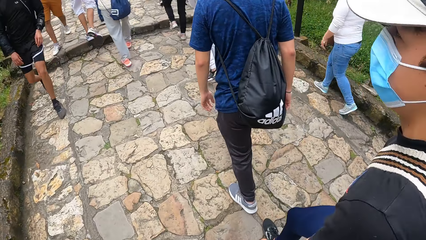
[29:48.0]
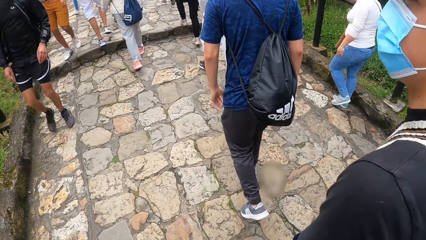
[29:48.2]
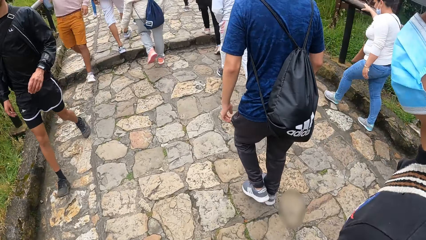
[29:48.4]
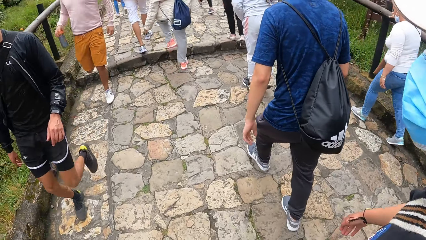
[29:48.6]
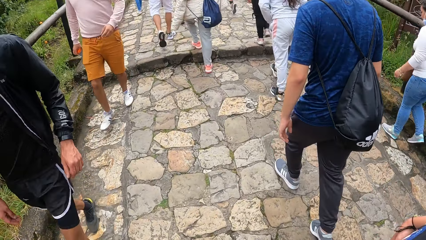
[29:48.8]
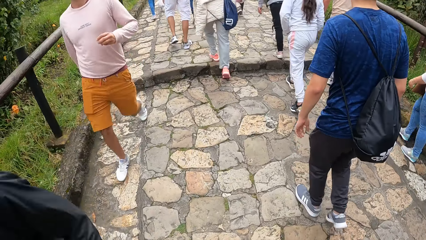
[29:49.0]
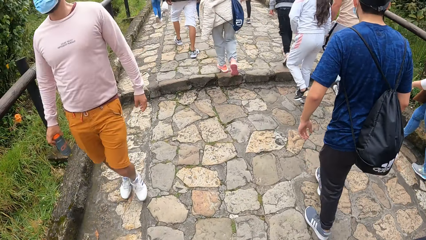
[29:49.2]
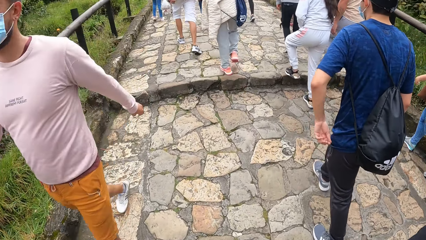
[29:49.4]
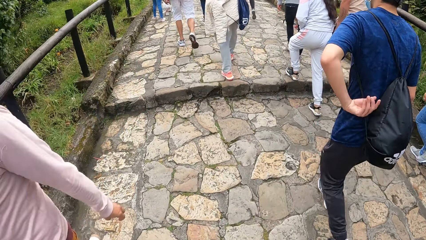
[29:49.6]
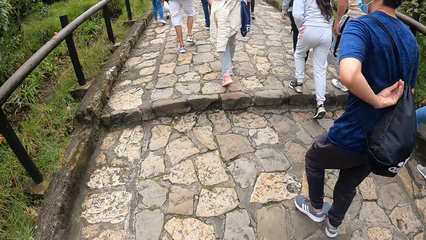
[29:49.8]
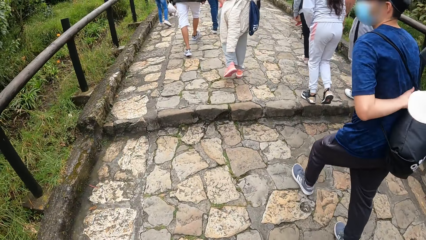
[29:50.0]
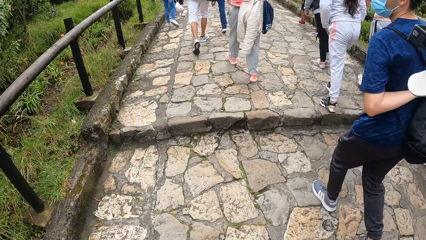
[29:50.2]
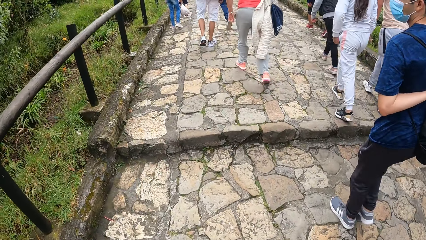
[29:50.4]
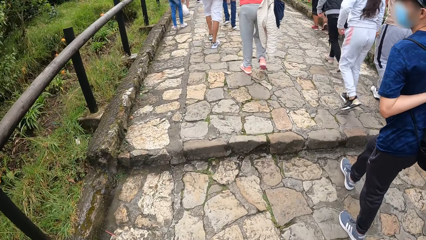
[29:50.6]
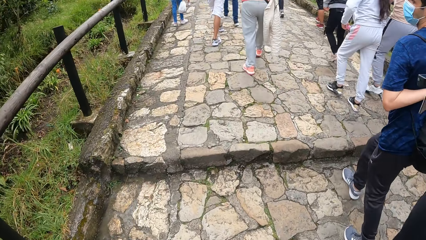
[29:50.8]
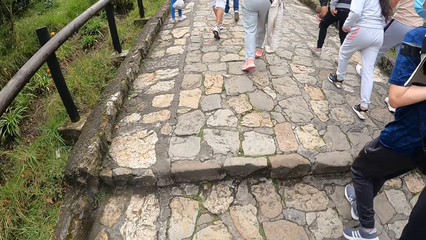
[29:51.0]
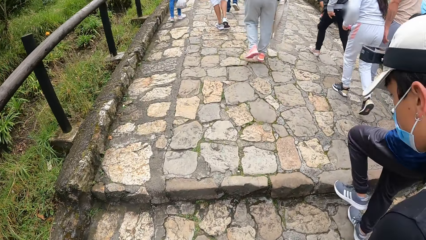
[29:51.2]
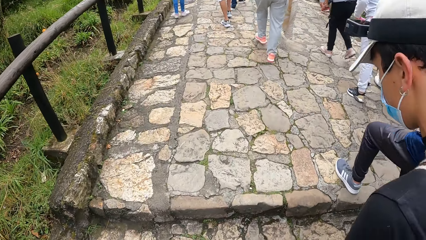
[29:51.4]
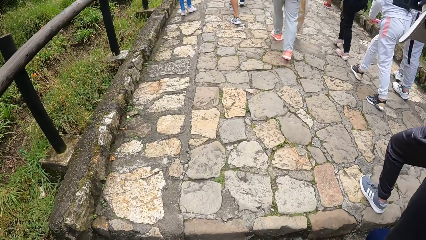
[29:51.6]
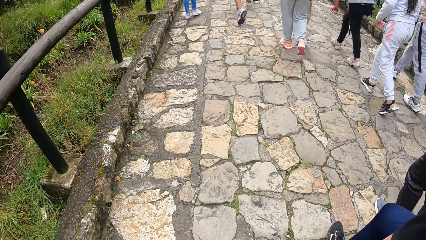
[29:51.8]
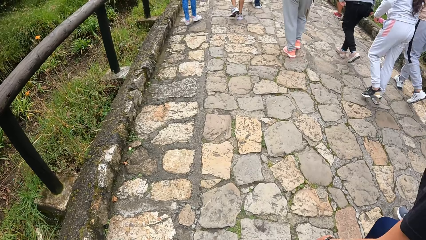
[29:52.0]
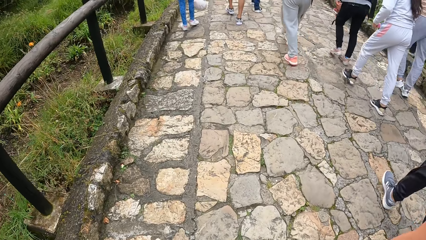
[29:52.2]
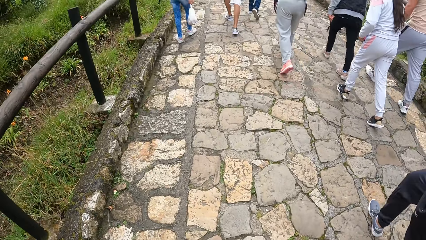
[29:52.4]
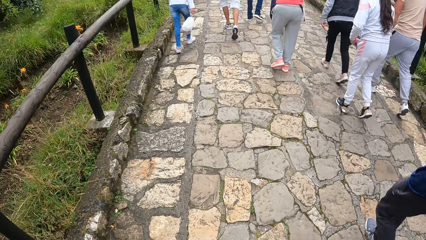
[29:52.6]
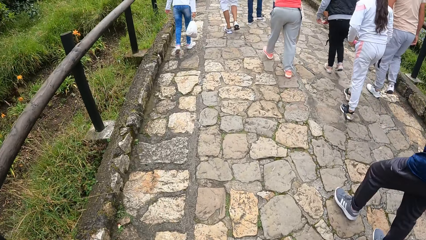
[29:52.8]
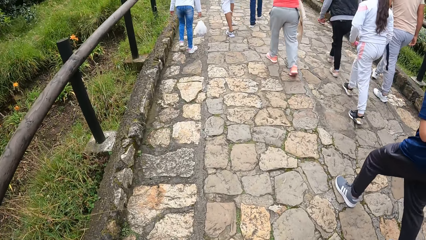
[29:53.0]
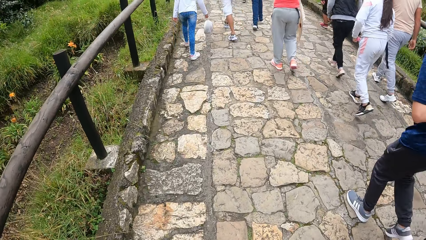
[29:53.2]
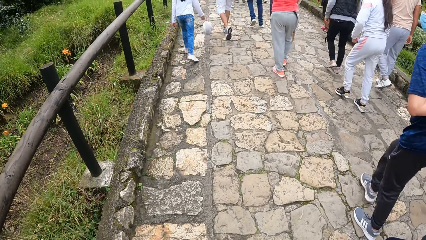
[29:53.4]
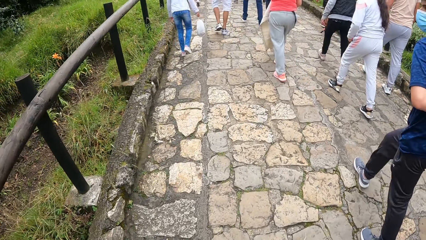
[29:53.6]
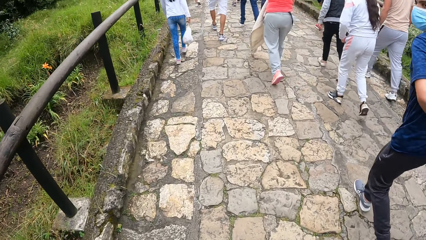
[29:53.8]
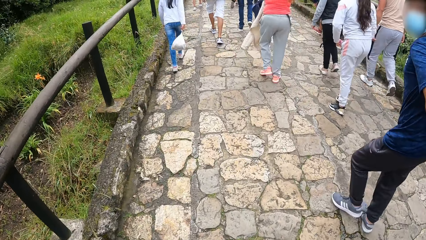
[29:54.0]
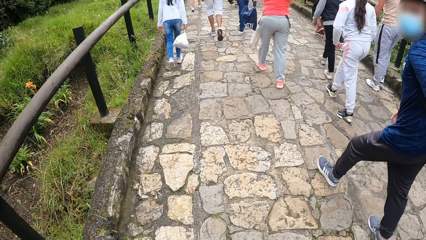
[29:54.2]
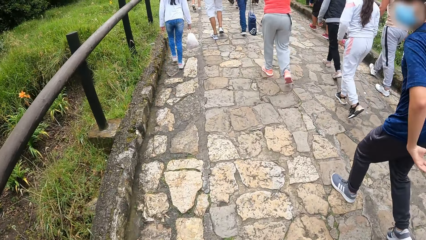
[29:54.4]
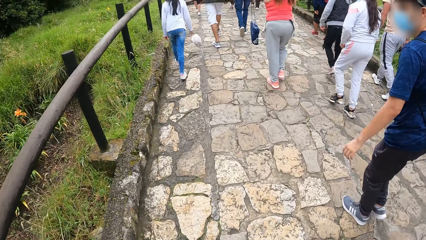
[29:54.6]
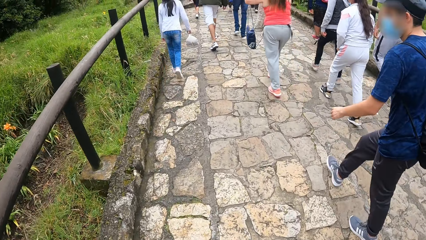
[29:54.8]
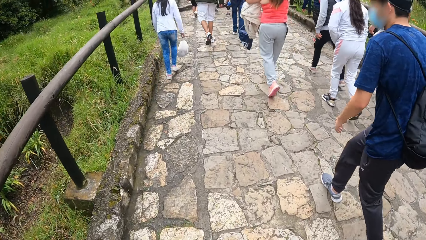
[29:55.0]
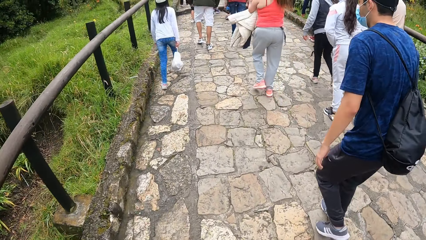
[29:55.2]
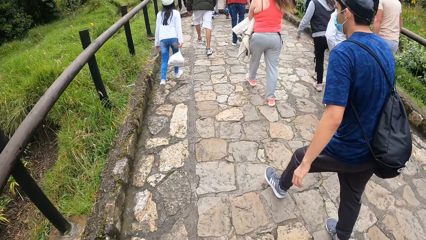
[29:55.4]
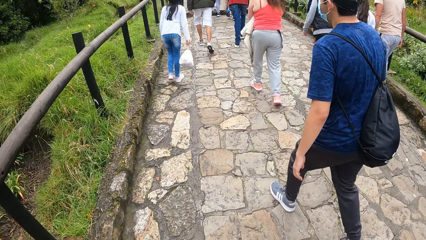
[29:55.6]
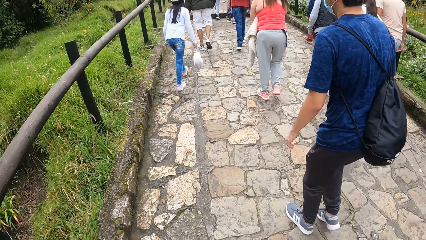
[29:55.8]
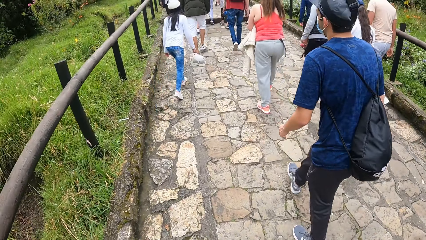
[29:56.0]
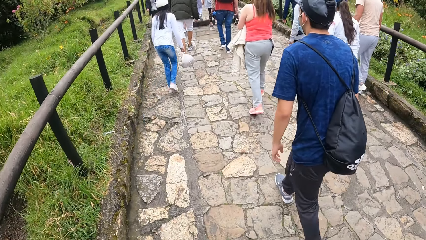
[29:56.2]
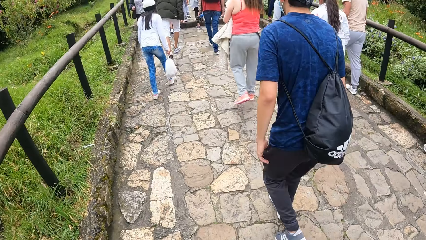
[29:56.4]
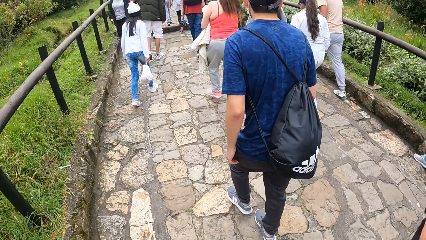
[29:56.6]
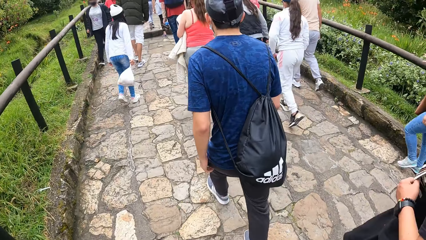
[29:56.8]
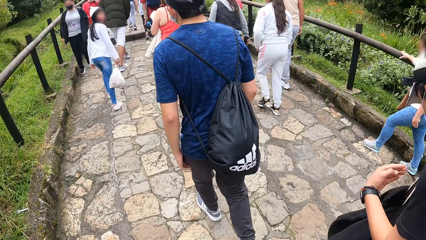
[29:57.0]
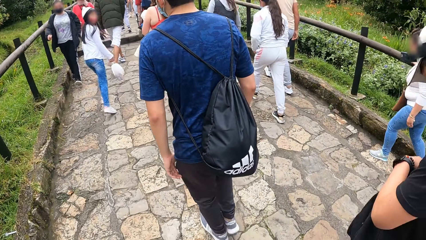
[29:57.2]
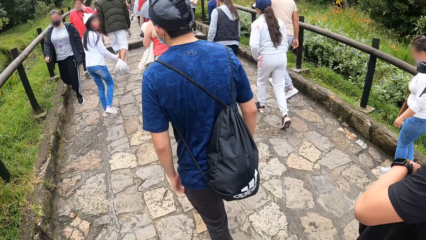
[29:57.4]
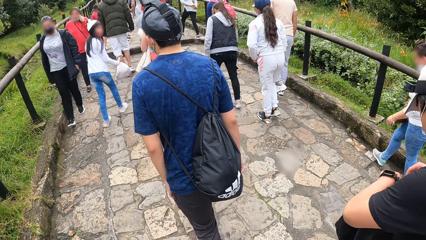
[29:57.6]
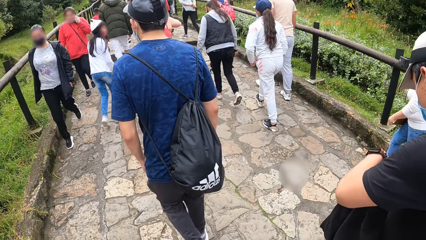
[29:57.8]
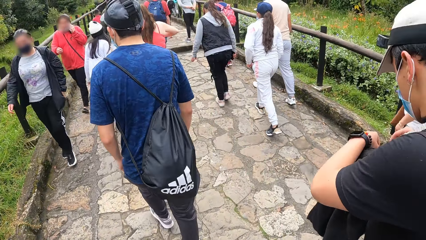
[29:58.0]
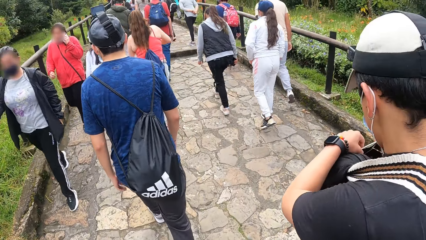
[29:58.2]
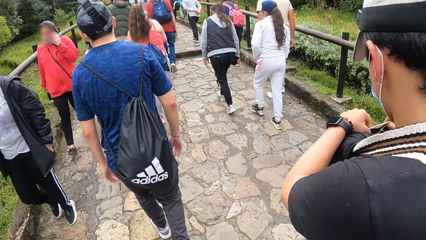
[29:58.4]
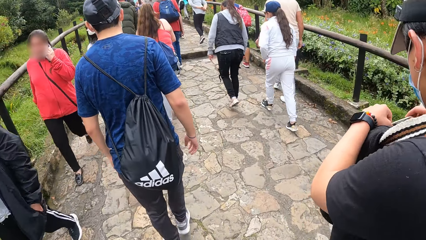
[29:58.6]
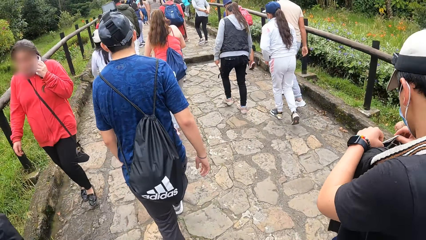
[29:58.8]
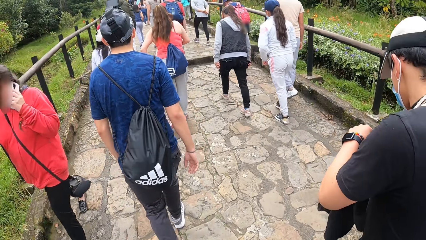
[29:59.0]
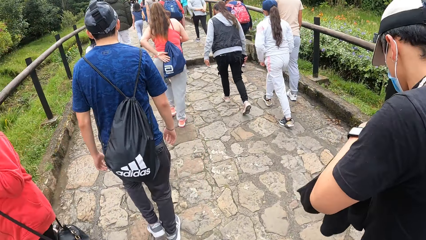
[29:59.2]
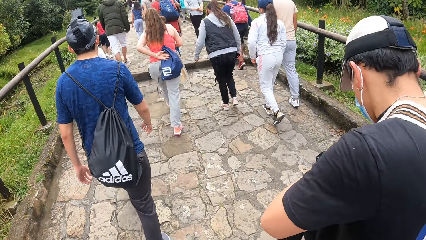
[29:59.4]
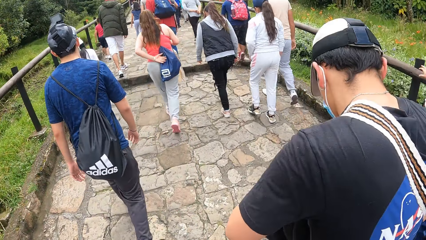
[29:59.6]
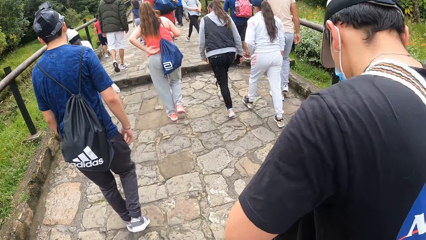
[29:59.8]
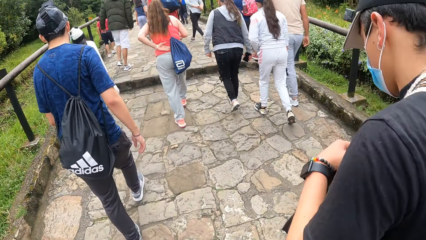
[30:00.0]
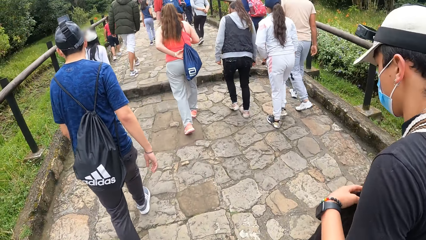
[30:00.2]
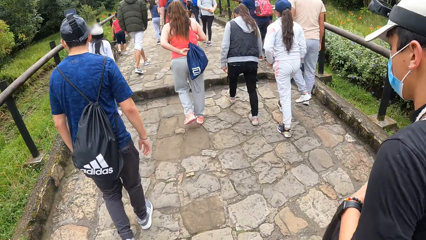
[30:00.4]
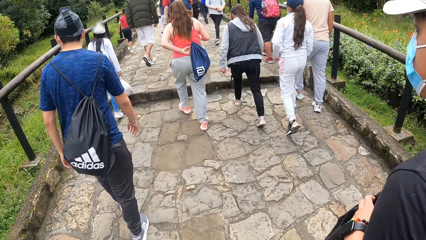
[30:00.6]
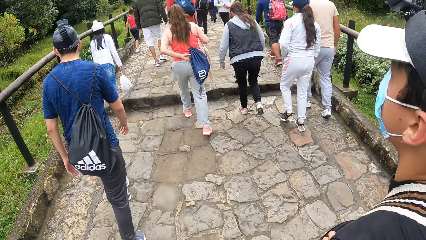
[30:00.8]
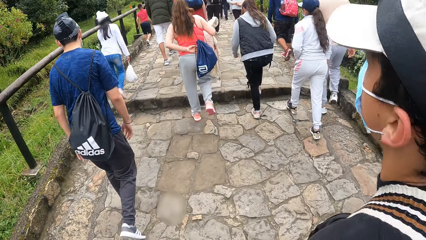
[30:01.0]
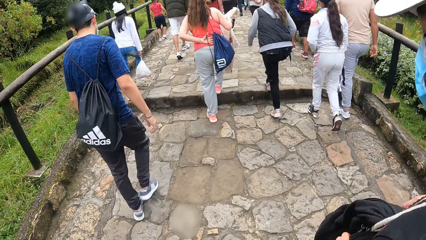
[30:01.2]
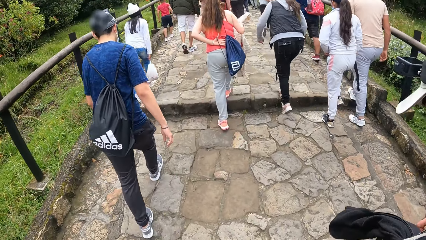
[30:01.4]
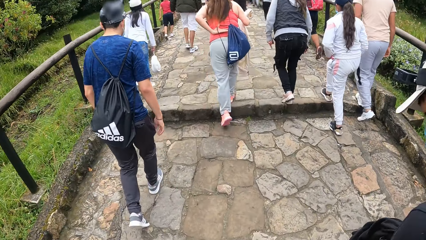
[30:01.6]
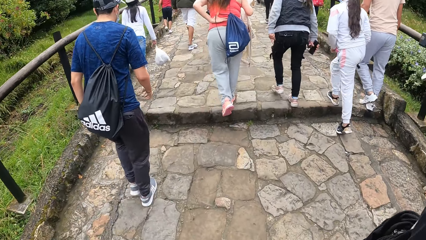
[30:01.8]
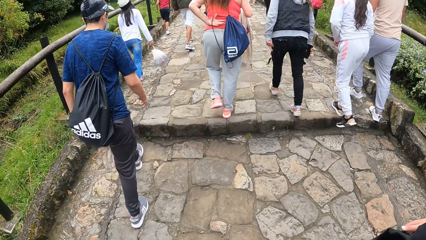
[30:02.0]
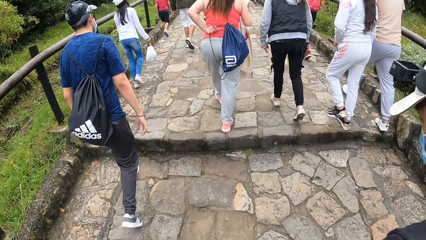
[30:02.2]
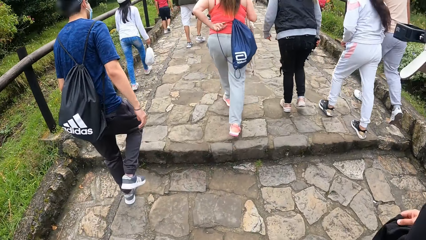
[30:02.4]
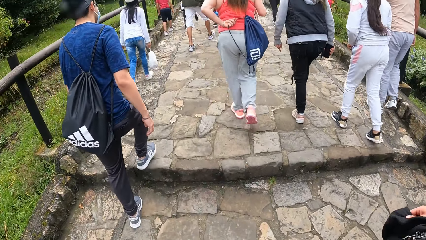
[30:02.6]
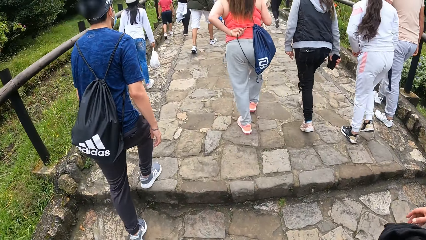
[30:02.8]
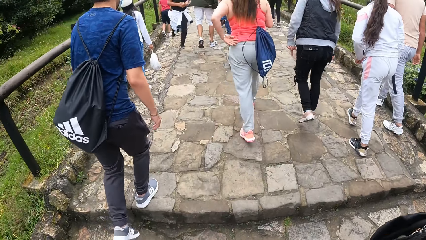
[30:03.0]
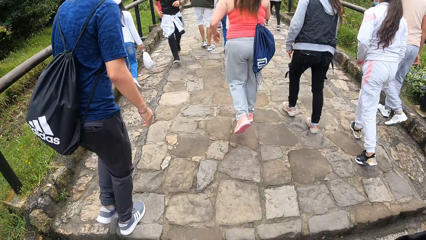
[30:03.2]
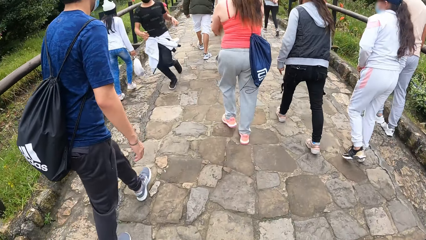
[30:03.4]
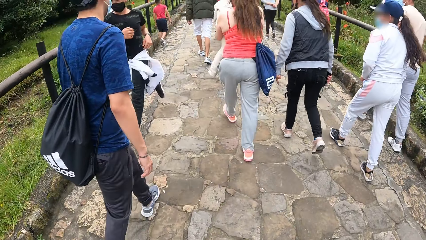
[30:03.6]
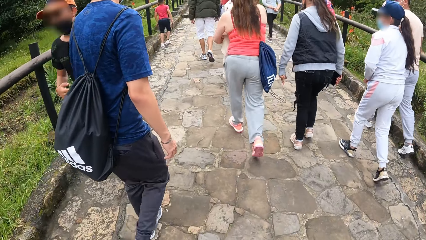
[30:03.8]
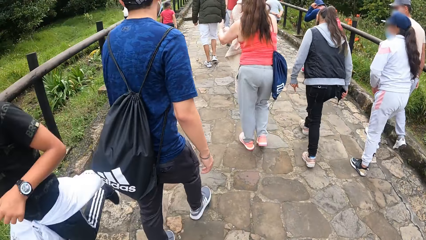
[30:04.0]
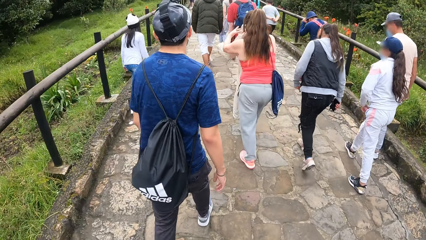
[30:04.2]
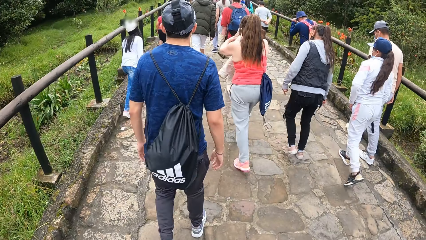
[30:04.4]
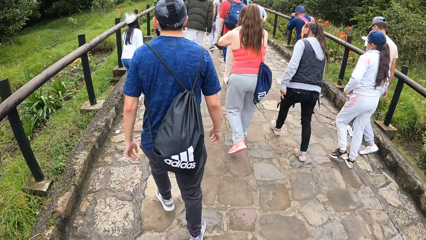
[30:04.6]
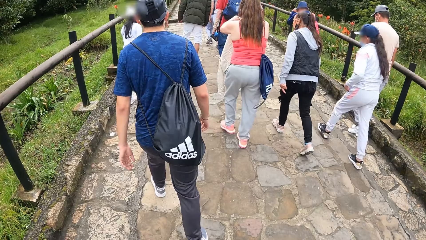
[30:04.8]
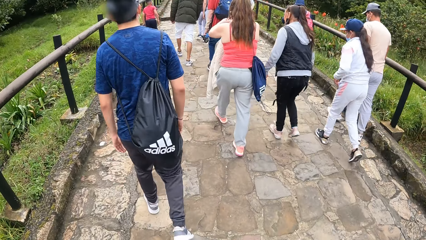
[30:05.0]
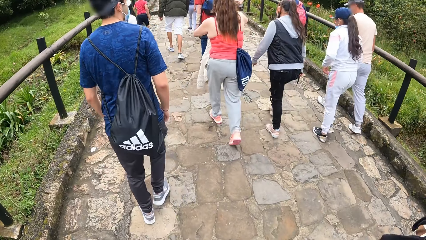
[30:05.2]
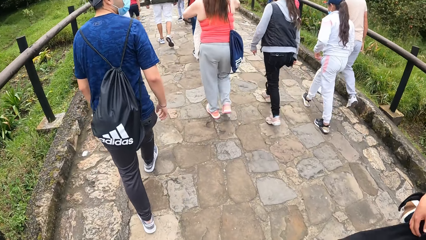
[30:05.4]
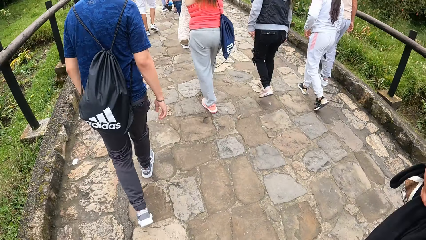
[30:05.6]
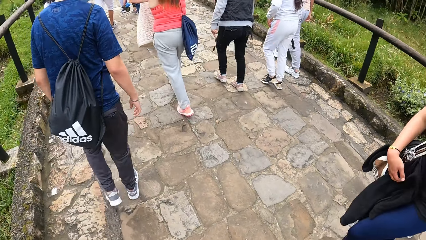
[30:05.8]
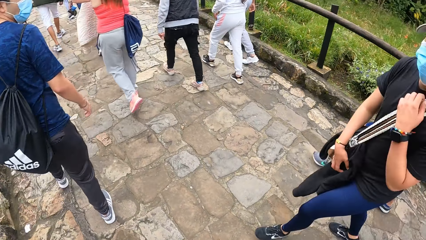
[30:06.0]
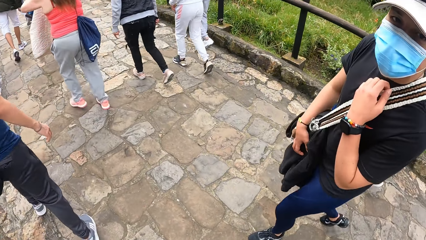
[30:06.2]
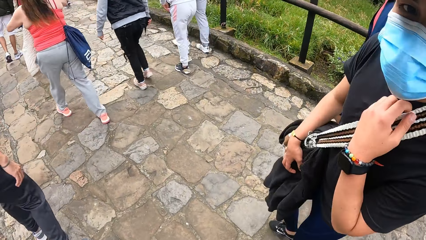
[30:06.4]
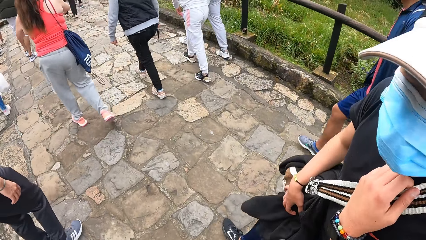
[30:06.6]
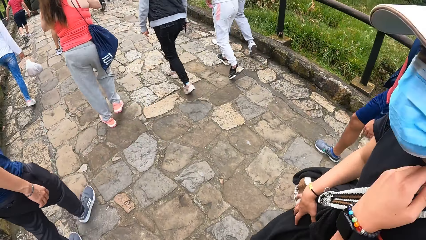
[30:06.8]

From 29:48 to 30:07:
The man scratches his back with his left hand. Another man opens the bag on him with both hands.
